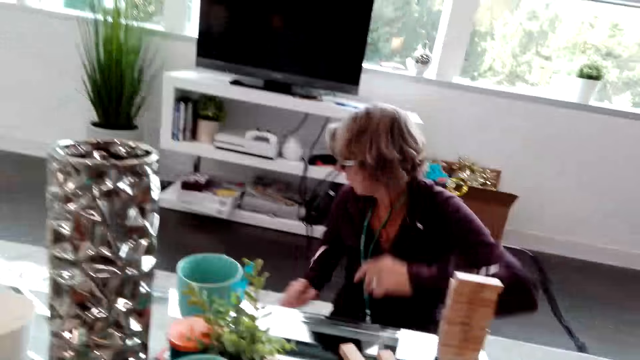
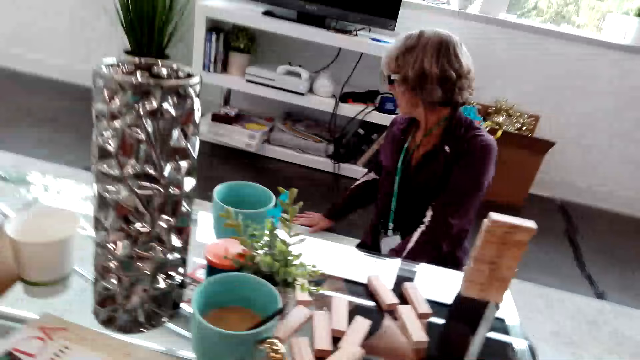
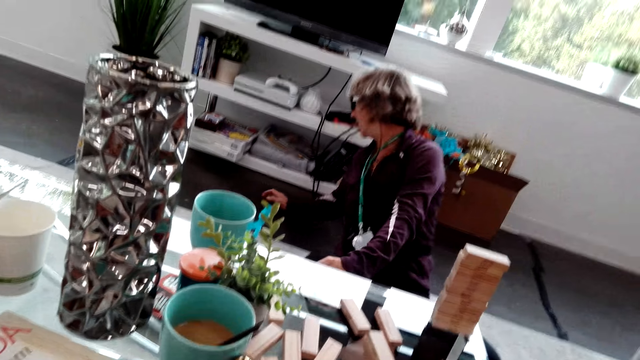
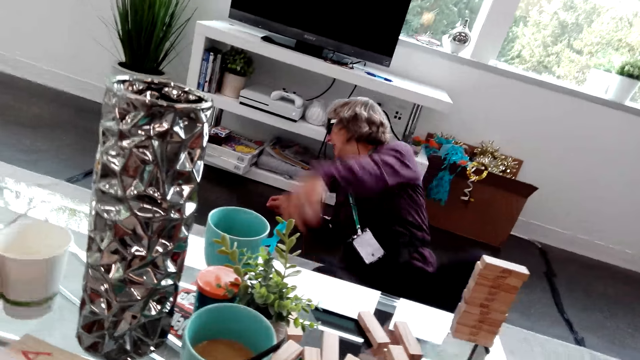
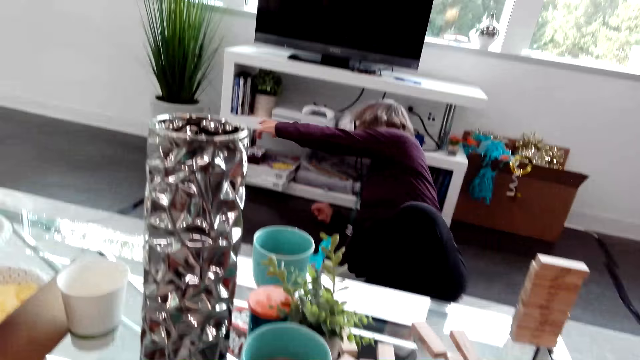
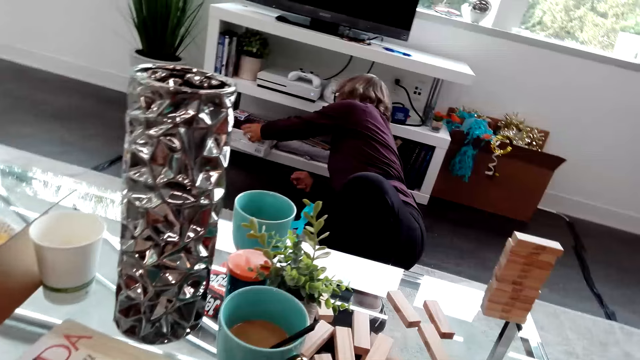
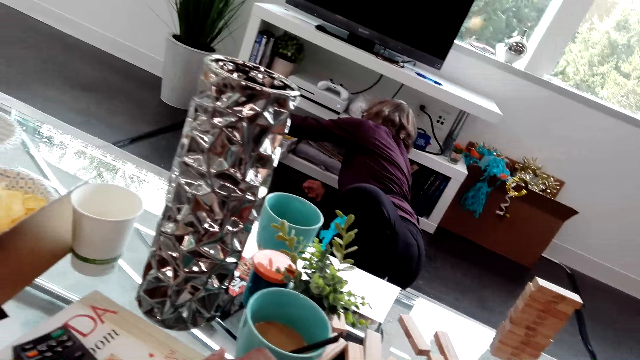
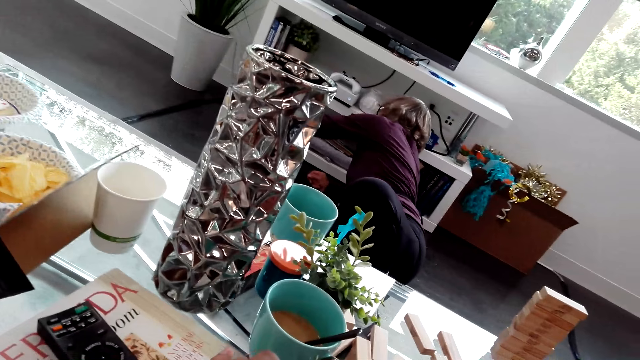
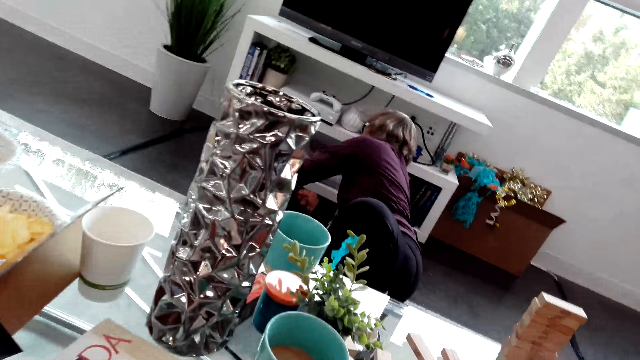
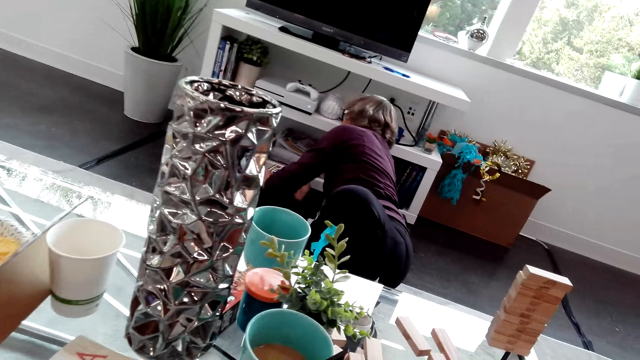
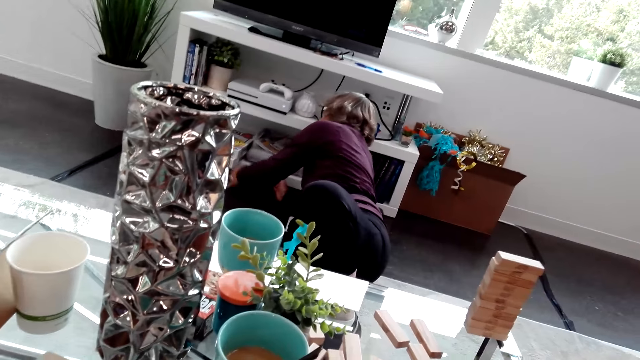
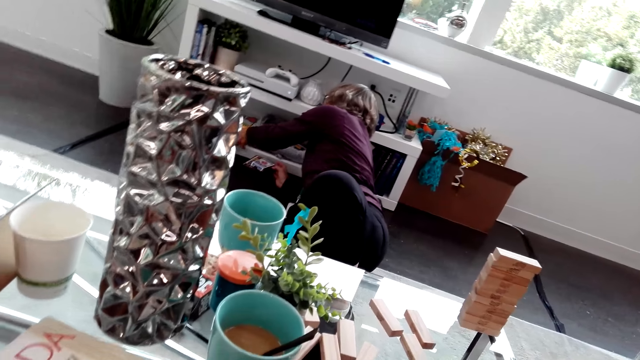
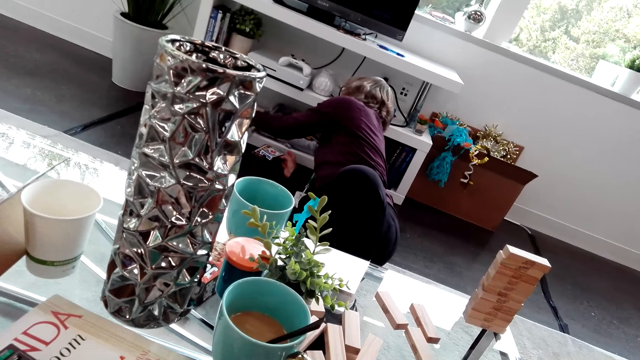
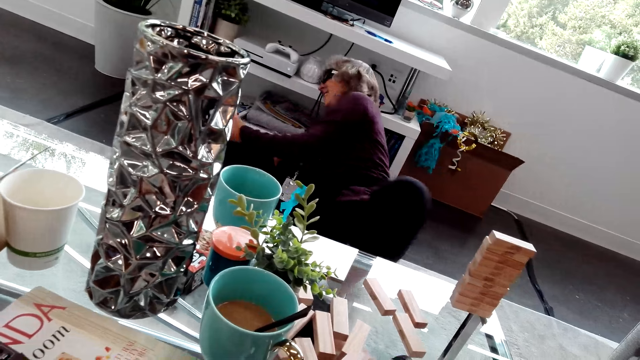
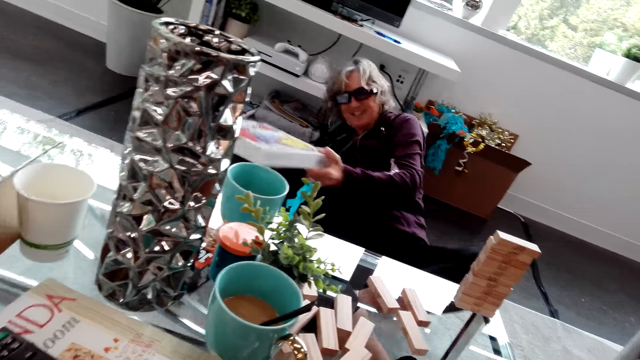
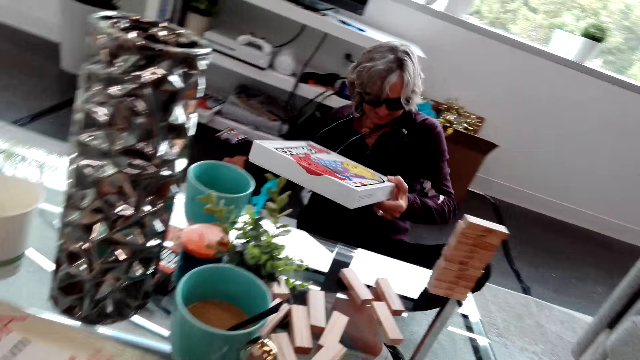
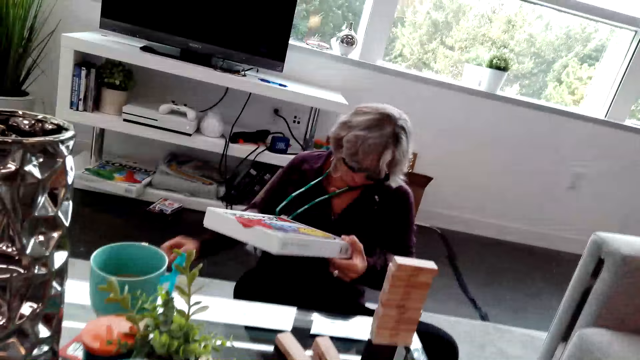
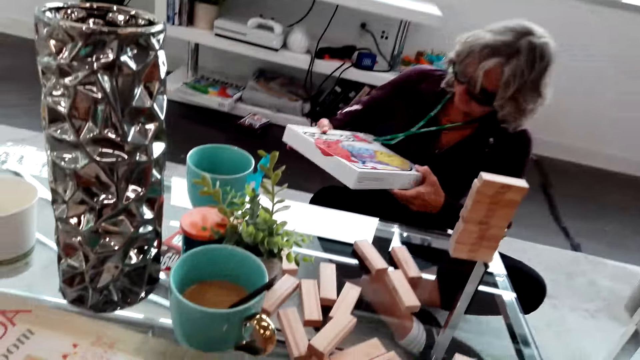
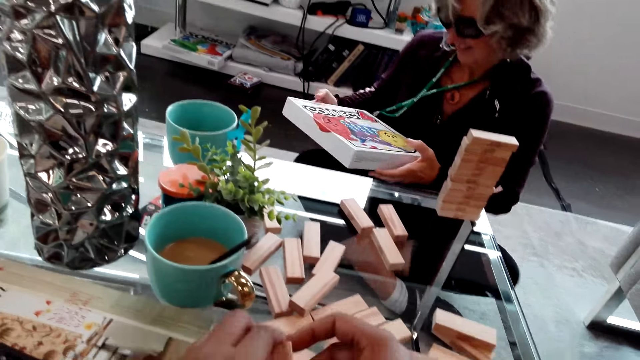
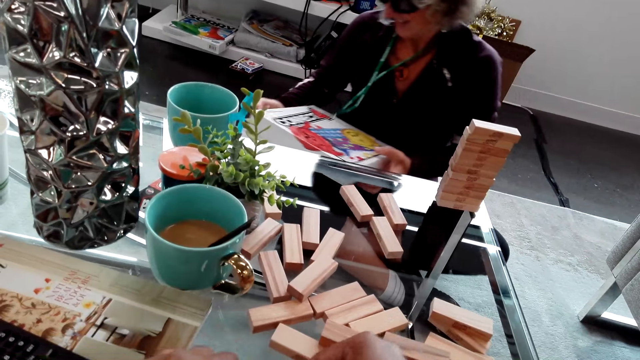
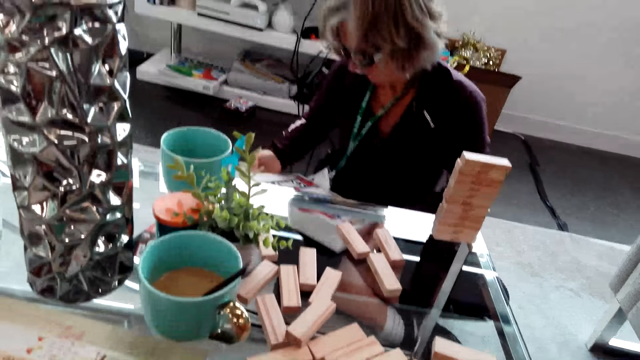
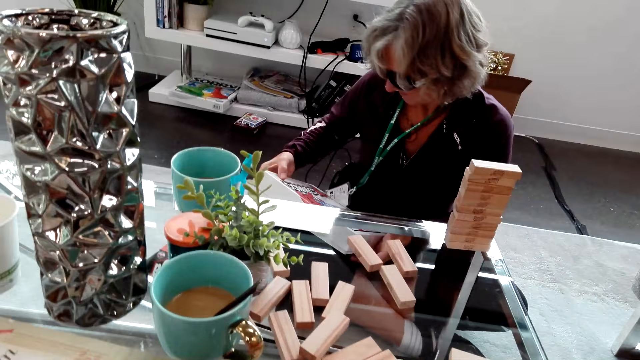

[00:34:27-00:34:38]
The camera wearer arranges a jenga block. The lady lets go of the blocks, speaks to the camera wearer and reaches her hand to the TV stand. The camera wearer speaks to the lady. The lady puts something on the floor, takes a connect four box from the stand and holds the connect four box in hand.

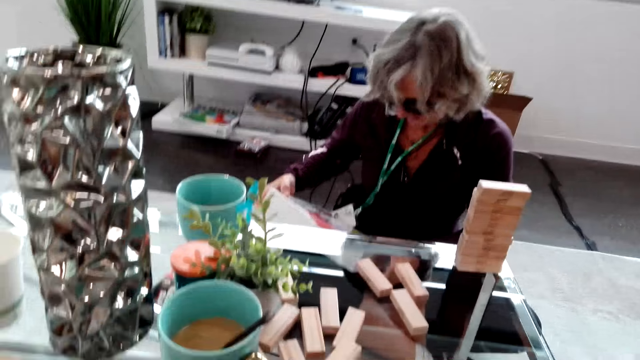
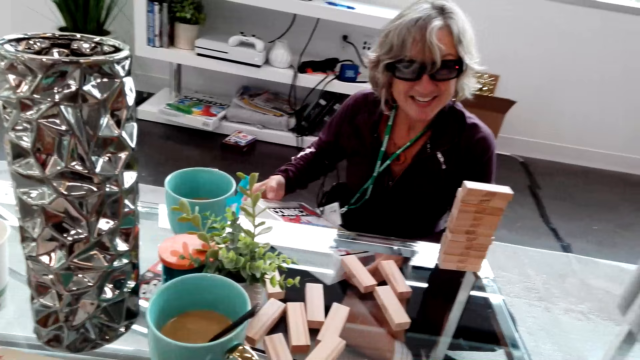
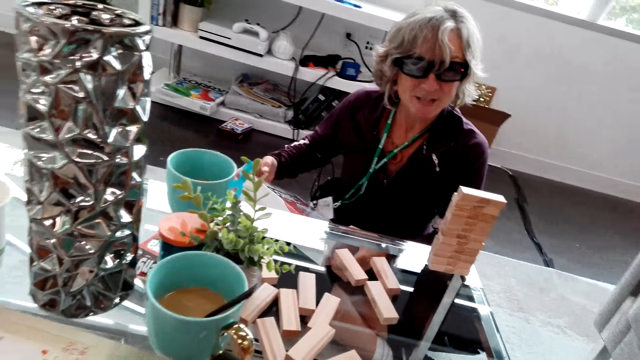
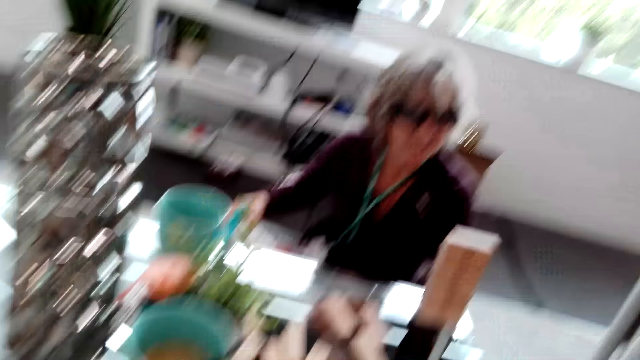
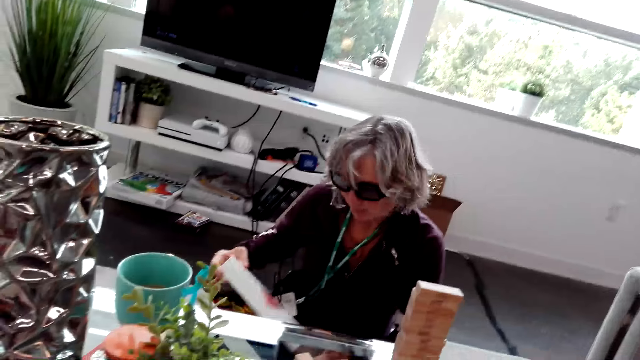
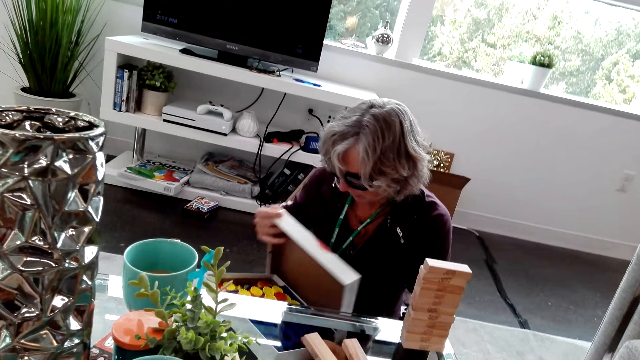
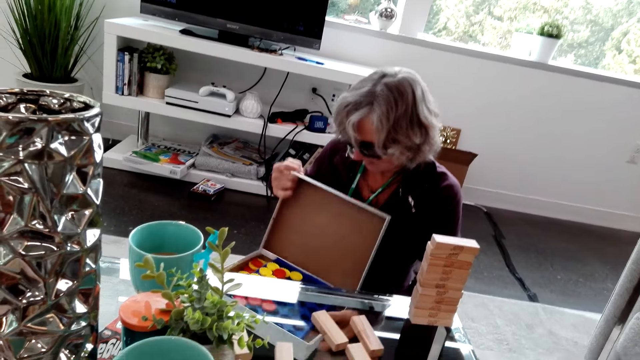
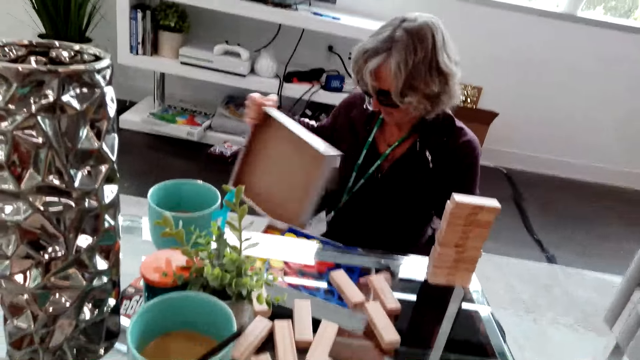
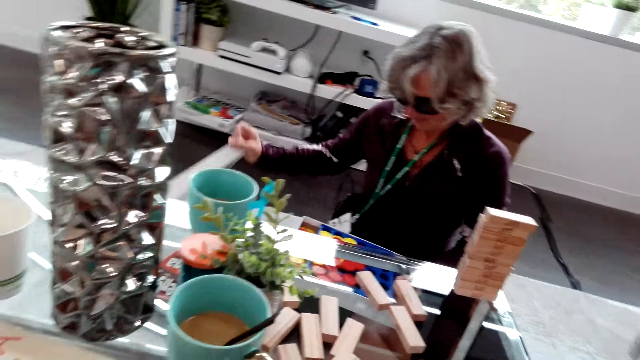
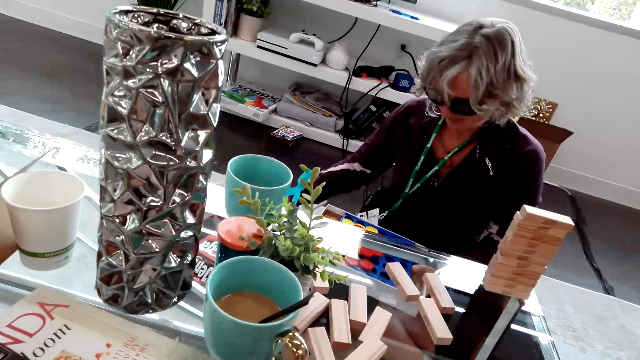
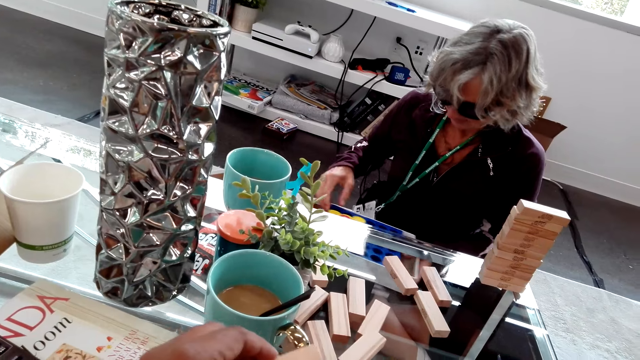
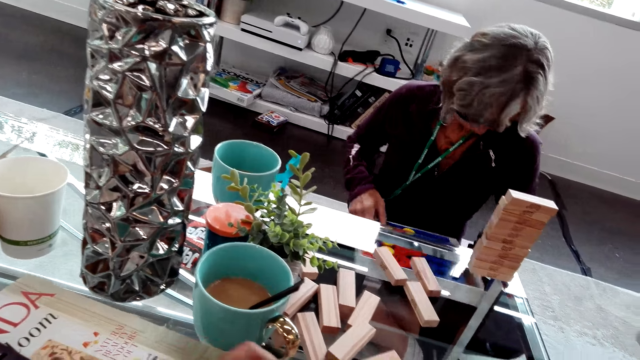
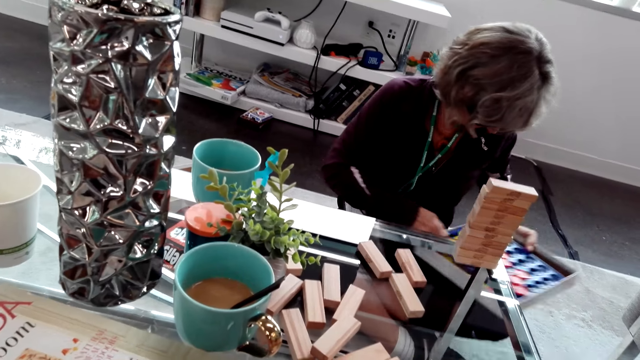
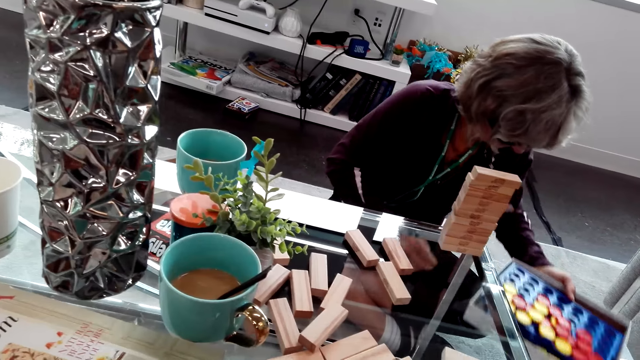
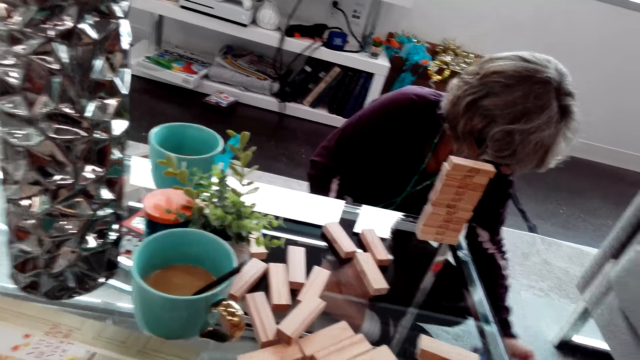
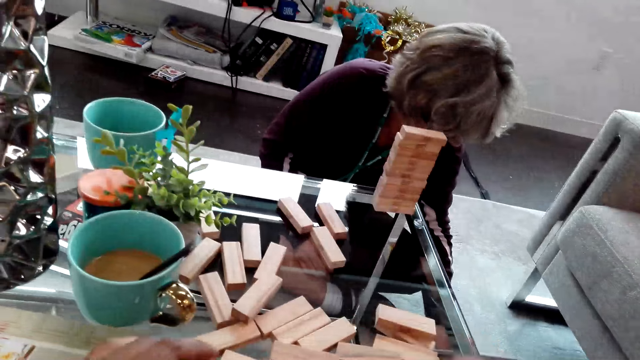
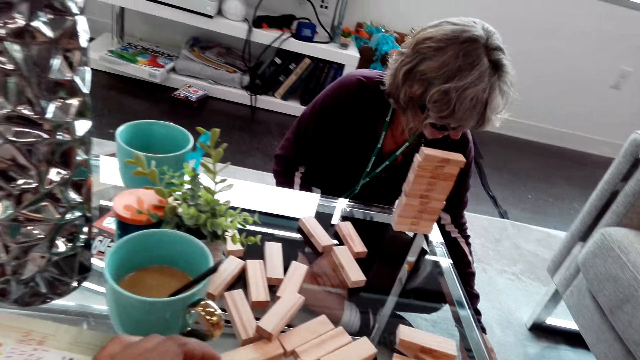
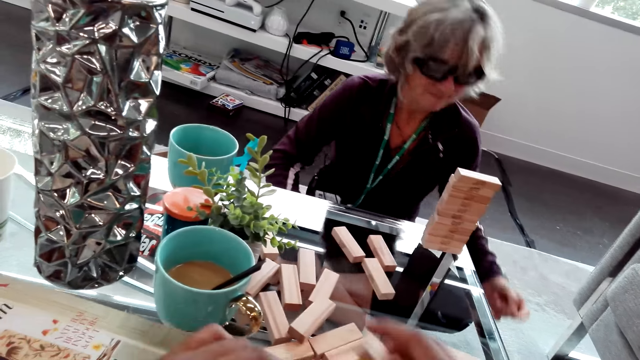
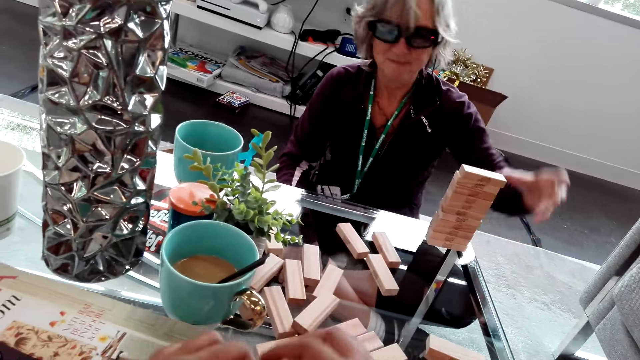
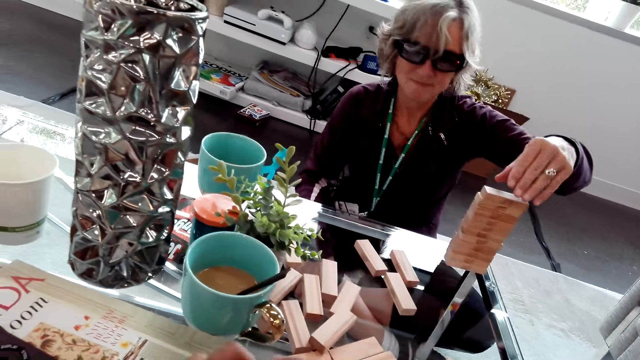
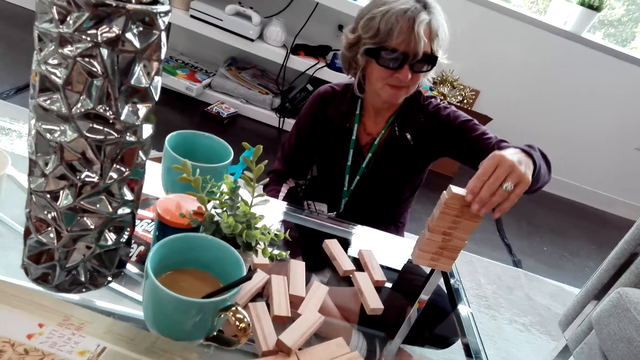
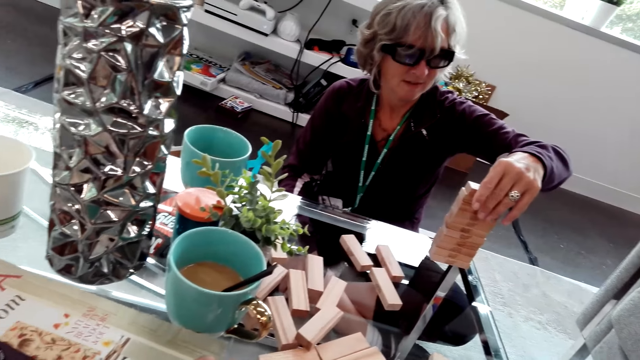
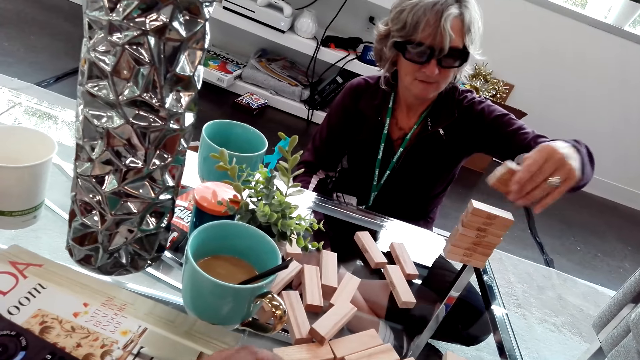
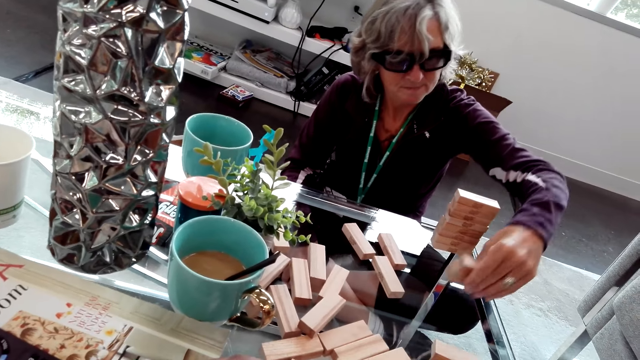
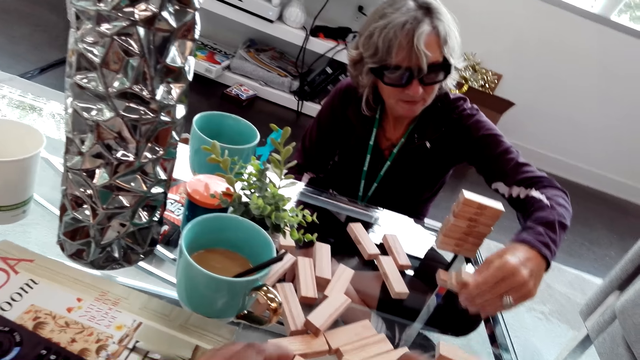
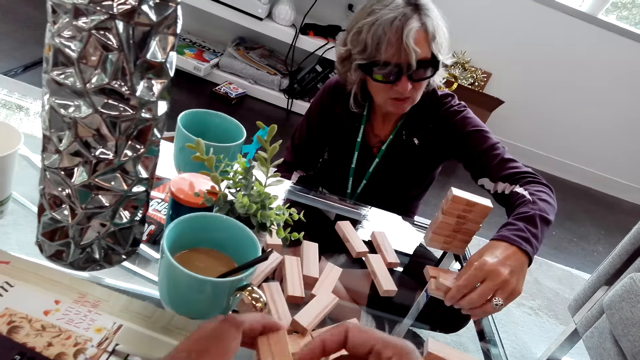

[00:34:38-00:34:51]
The camera wearer speaks to a lady. The lady opens the box. The lady looks inside the box. The lady removes the cover to the box and puts the cover on the floor. Another lady puts the box on the floor. The first lady reaches her hand to the pile of blocks on the table. The camera wearer arranges a jenga block. The first lady takes blocks from the pile. The first lady arranges a jenga block.
